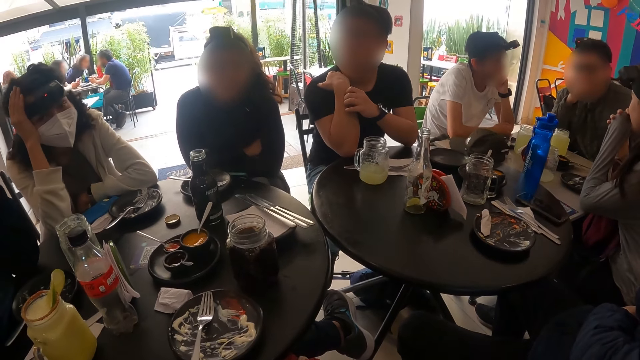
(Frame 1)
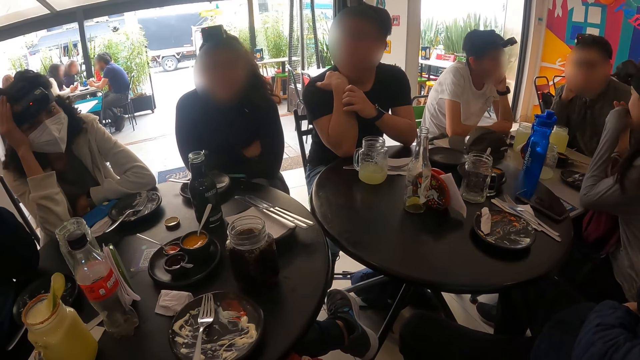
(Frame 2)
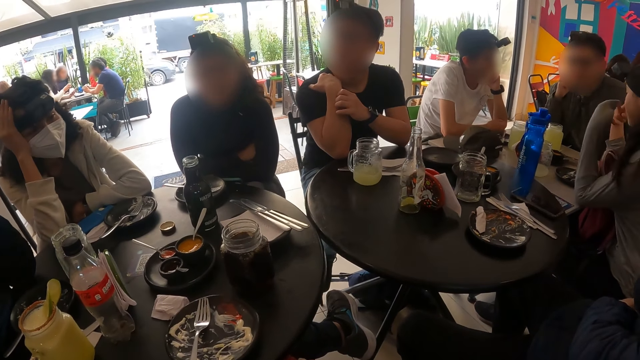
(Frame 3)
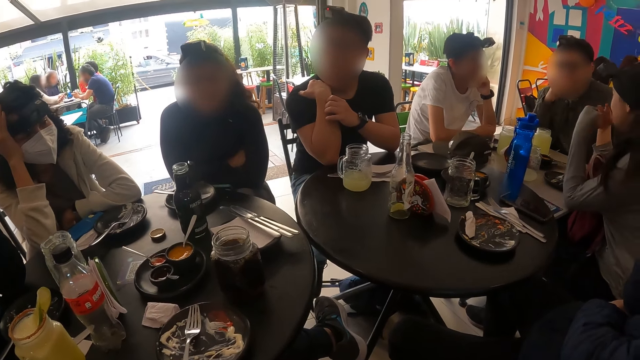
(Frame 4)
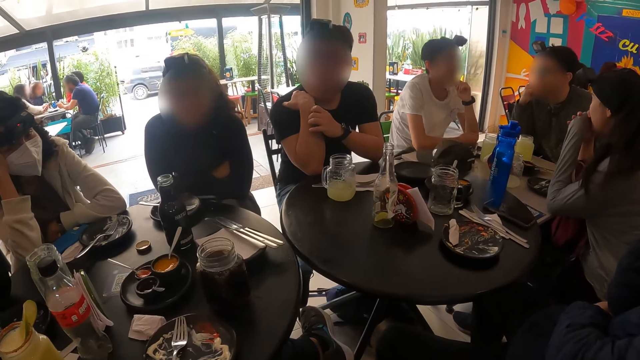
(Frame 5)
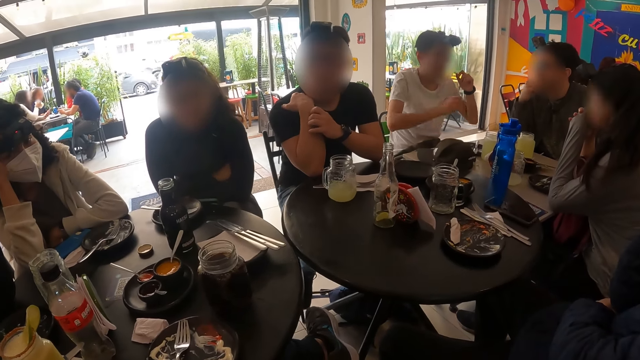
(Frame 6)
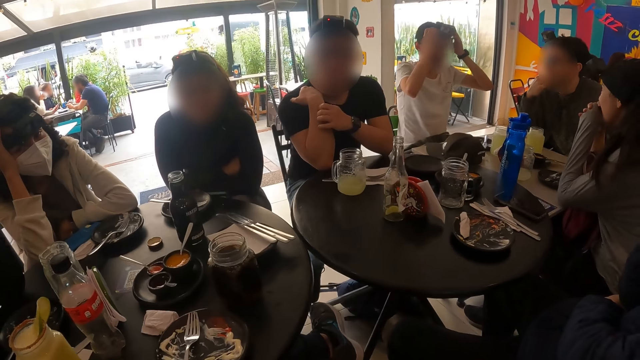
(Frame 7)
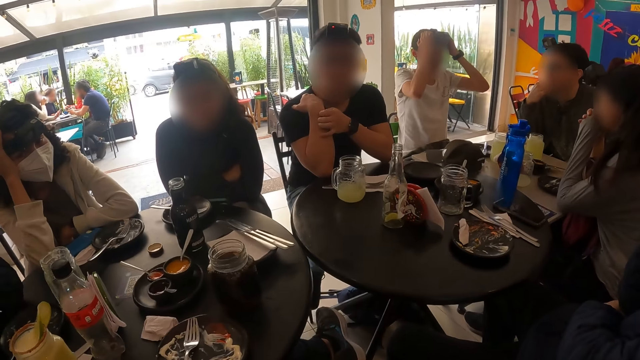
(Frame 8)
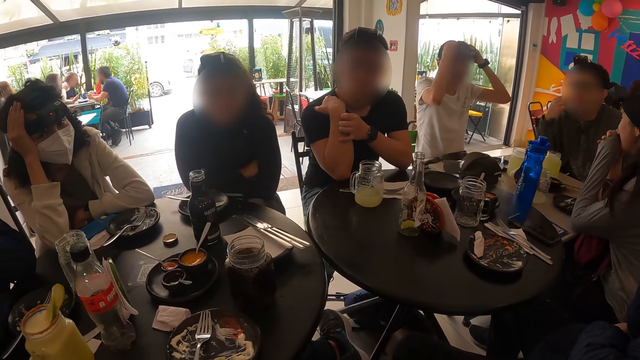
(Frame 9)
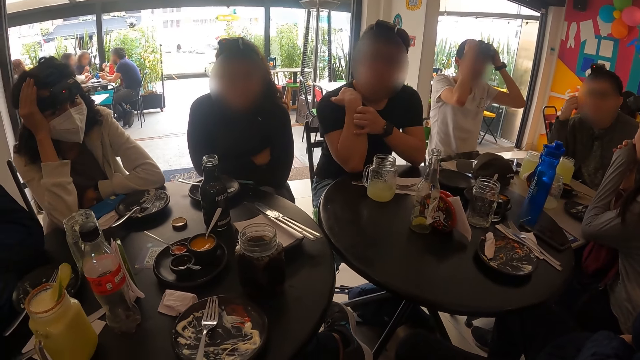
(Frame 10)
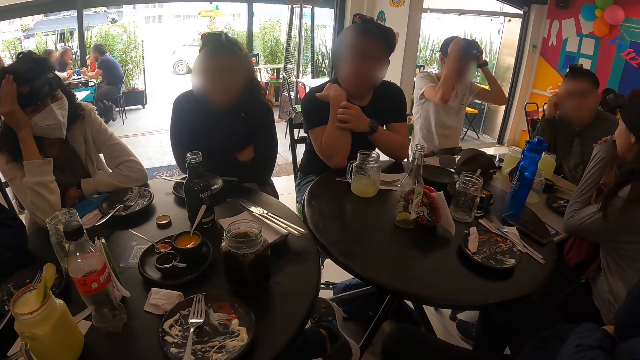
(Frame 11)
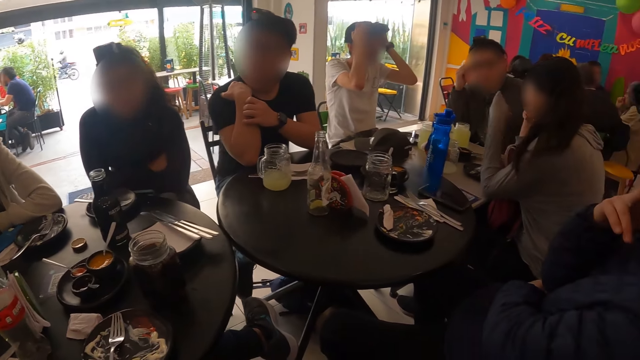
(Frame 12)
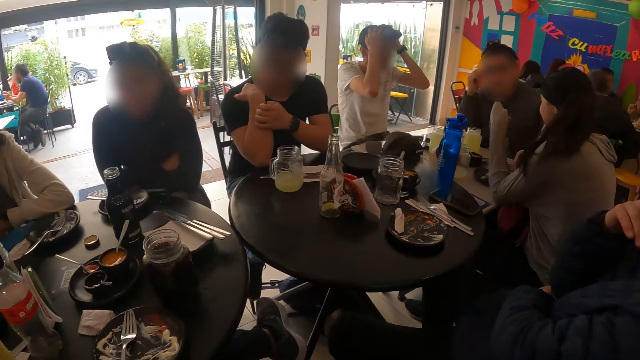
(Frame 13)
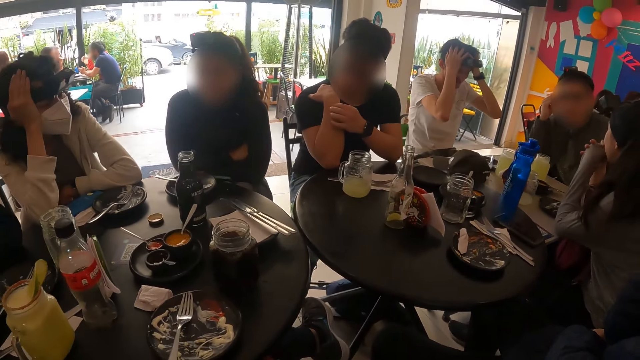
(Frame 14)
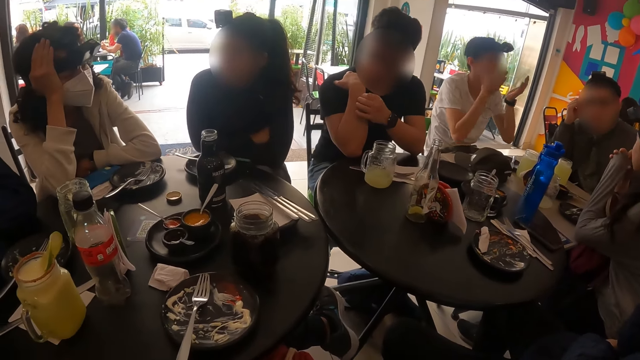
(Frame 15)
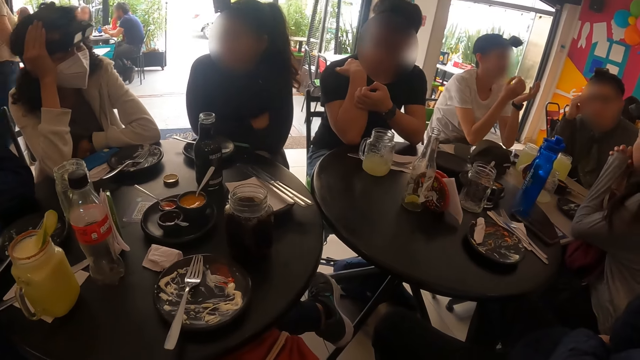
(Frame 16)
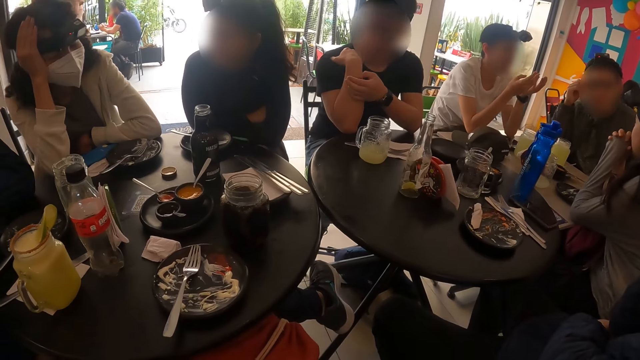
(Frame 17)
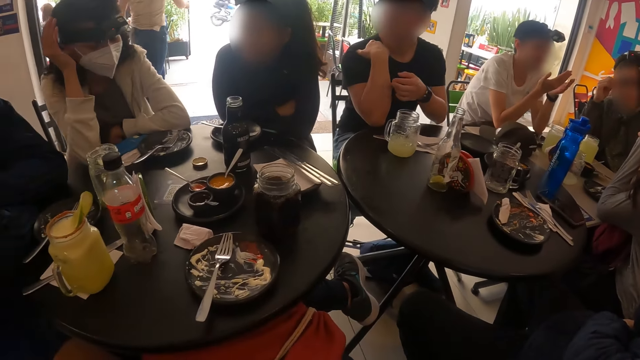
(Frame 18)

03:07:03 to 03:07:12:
The man adjusts the head camera on his head with both hands.

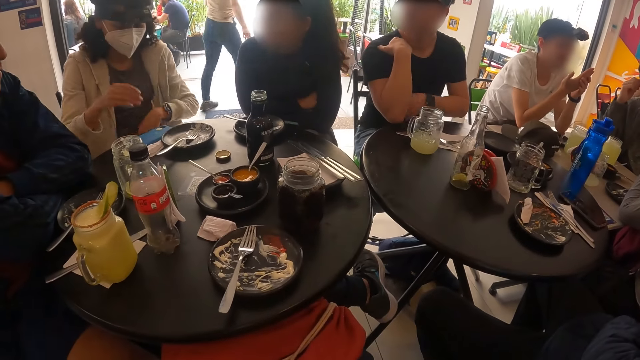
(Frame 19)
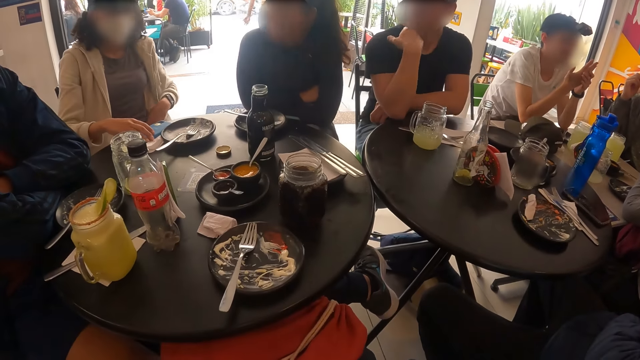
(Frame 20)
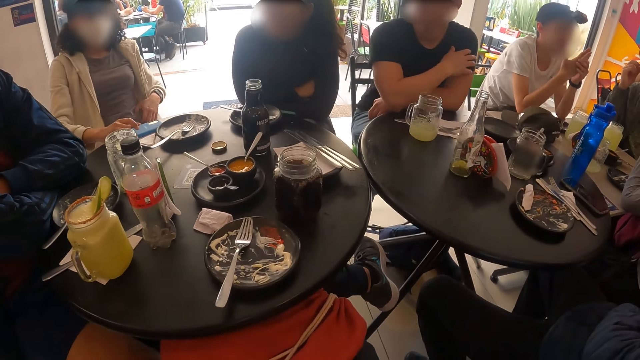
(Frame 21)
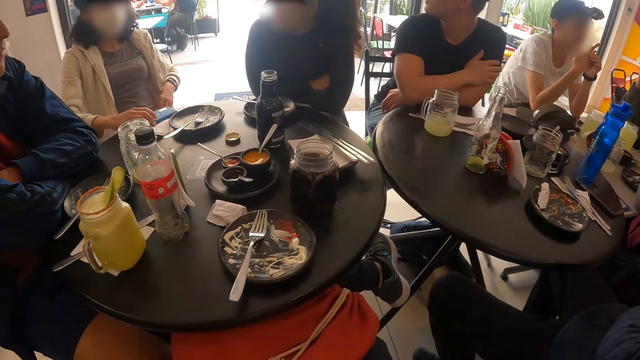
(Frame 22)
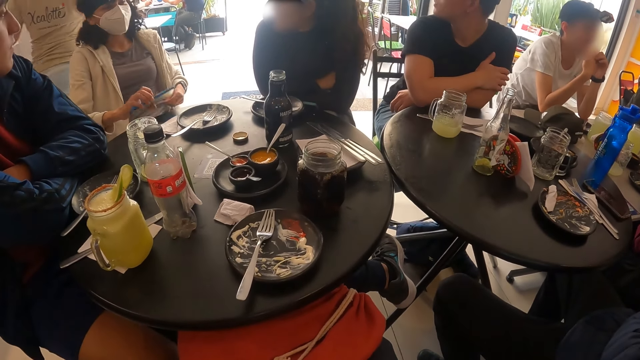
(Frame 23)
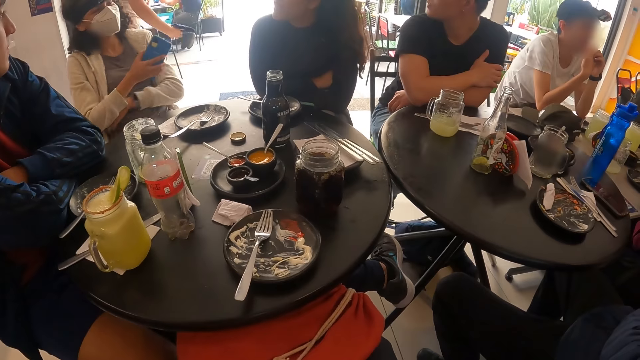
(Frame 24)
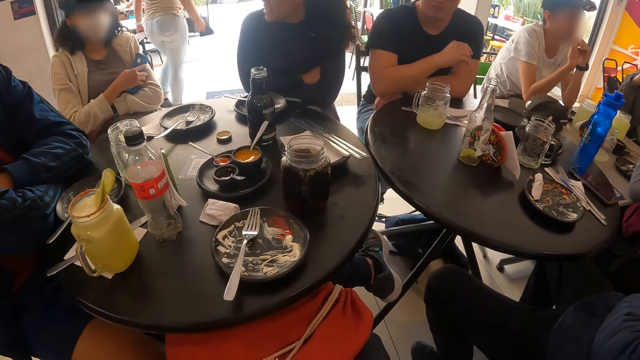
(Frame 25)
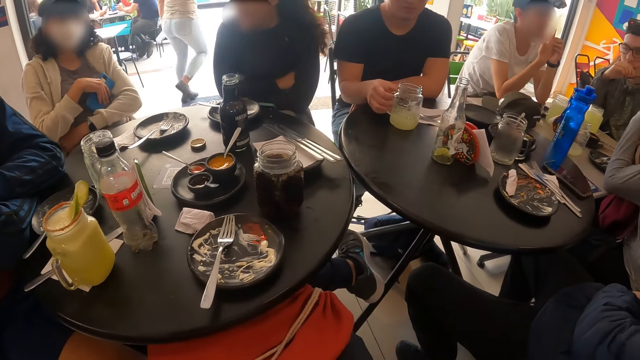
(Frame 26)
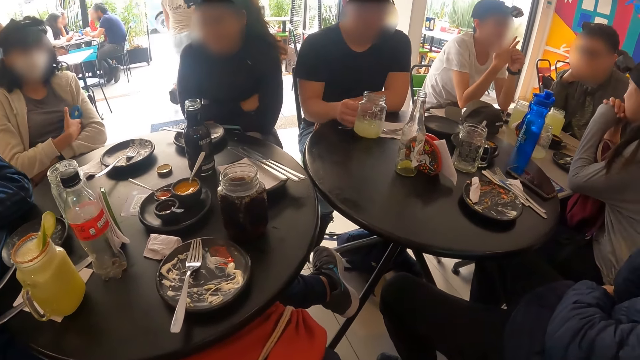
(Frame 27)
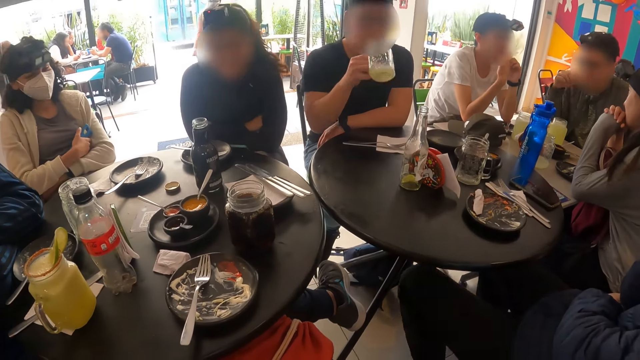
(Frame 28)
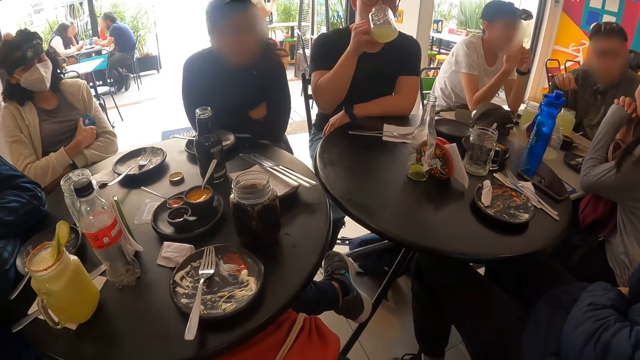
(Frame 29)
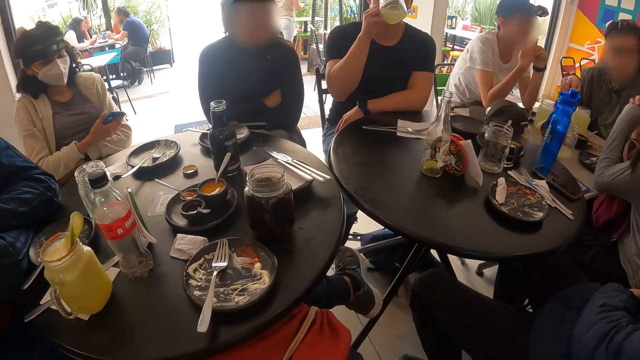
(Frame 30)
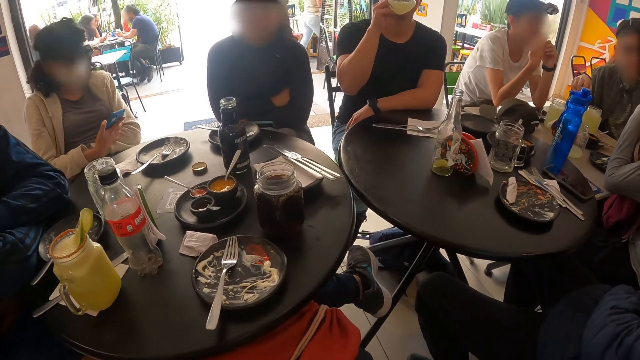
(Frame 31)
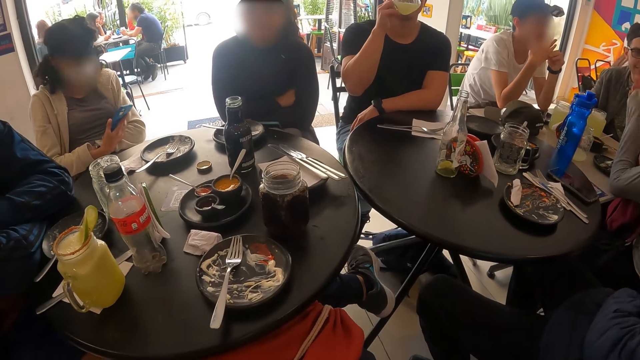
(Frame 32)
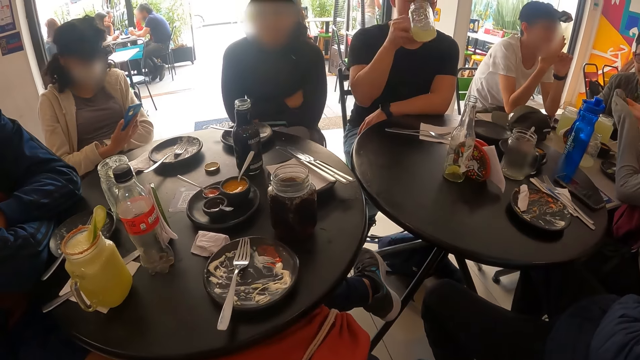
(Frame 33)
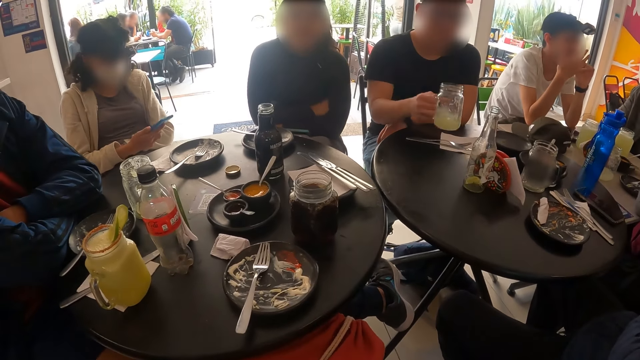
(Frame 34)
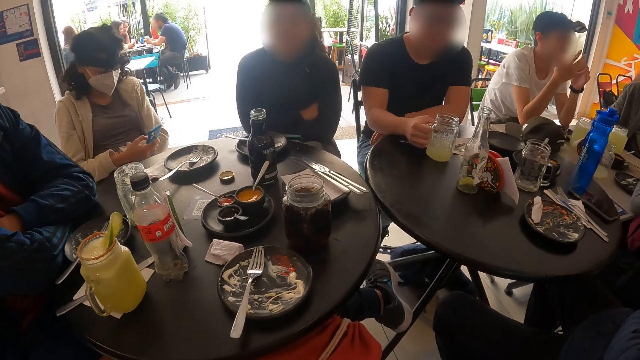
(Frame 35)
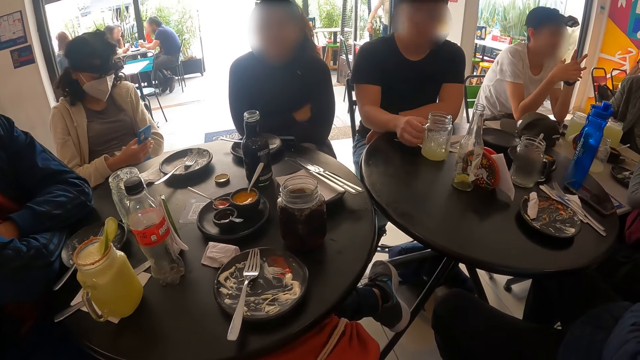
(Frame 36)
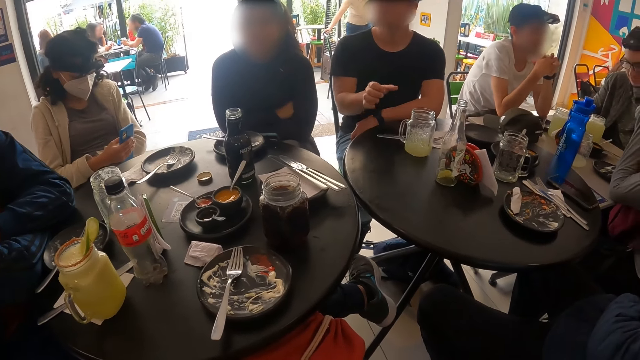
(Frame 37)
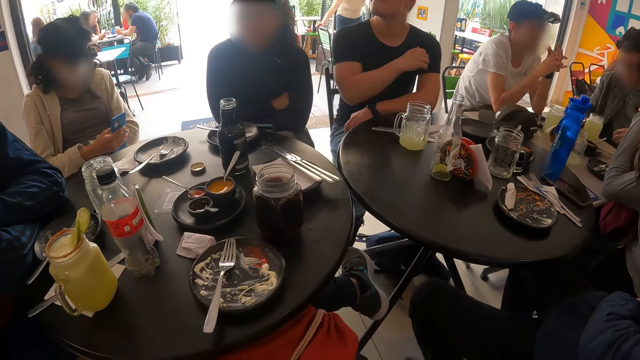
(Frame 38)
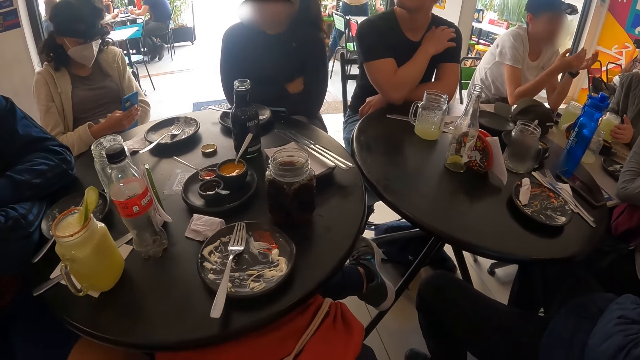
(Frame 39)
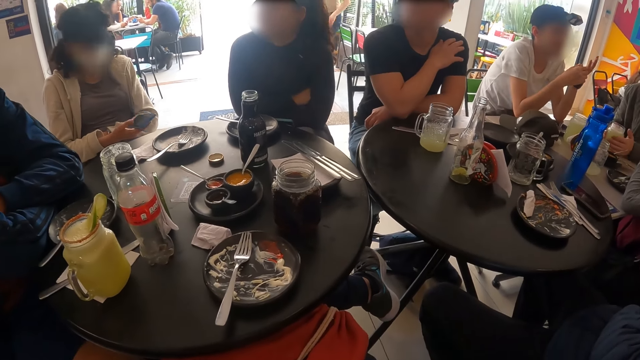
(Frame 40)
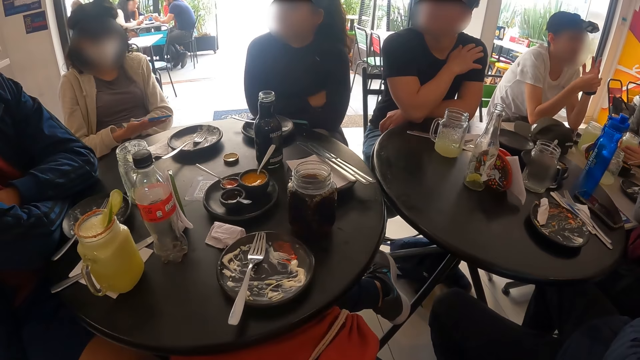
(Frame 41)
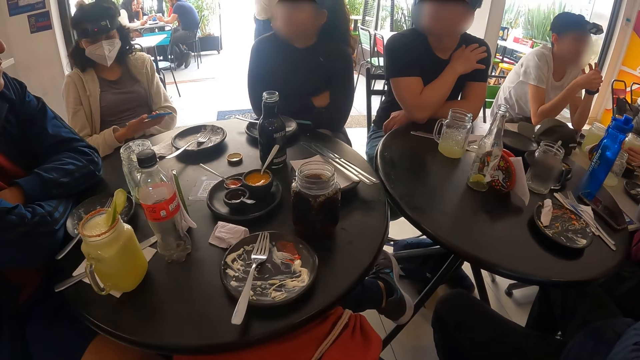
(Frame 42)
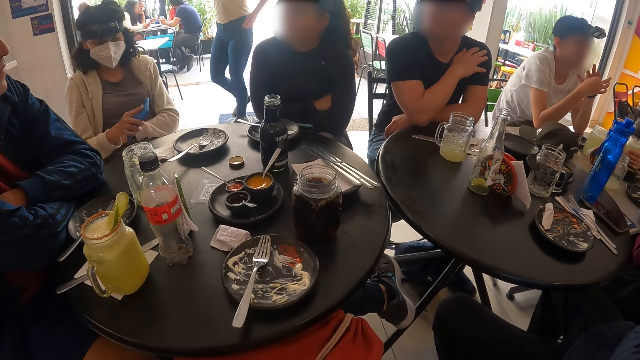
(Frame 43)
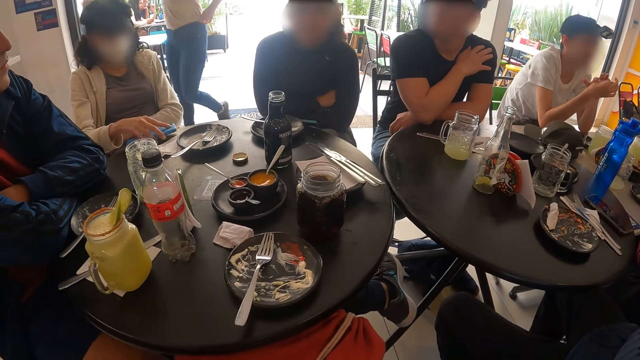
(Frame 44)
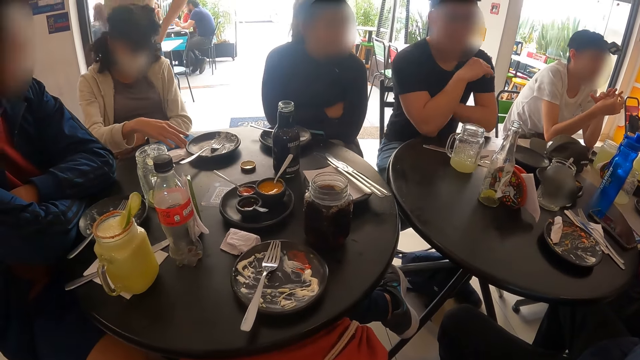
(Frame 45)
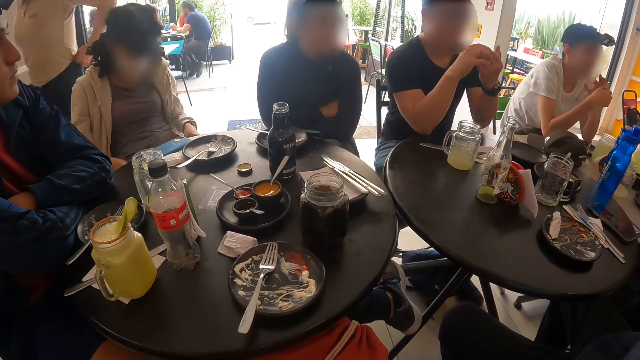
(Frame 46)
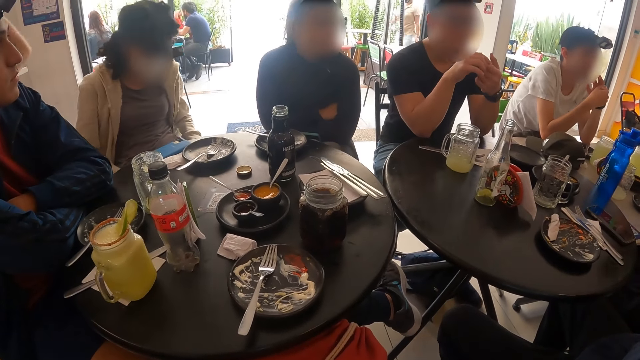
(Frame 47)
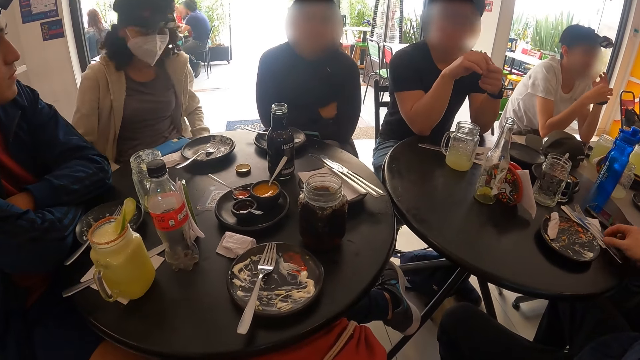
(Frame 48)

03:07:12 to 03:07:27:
The woman picks the phone on the table with her right hand. The man picks the glass cup on the table with his right hand. The man drinks from the cup in his right hand. The woman operates the phone in her right hand. The man drops the cup in his right hand on the table. The woman drops the phone in her right hand on the table.
